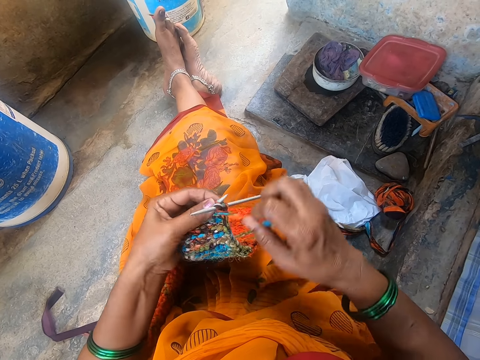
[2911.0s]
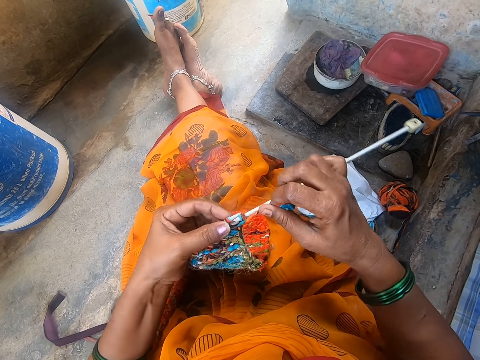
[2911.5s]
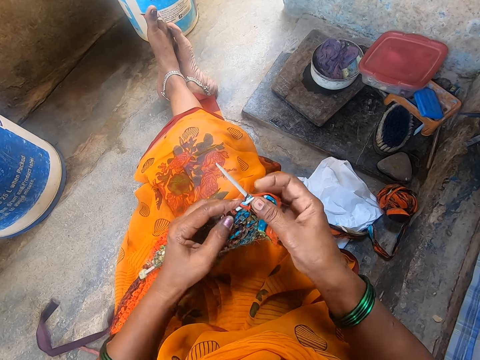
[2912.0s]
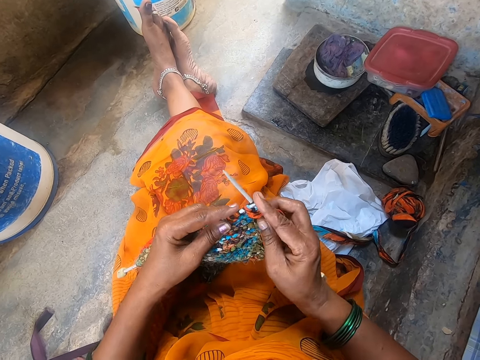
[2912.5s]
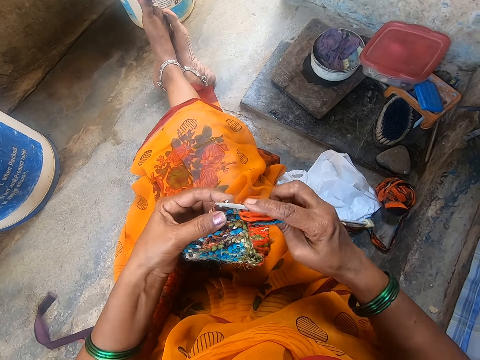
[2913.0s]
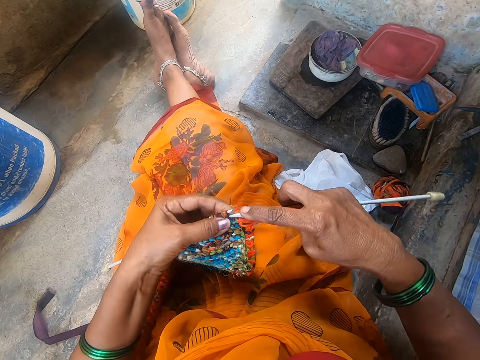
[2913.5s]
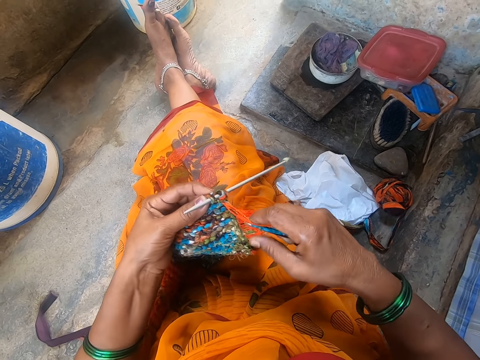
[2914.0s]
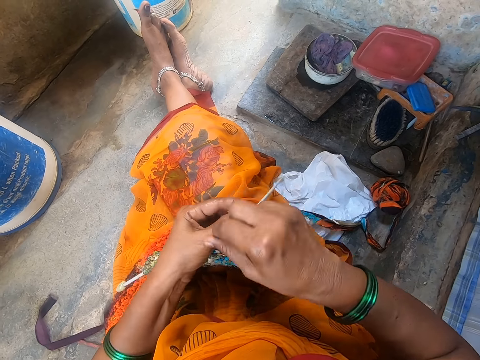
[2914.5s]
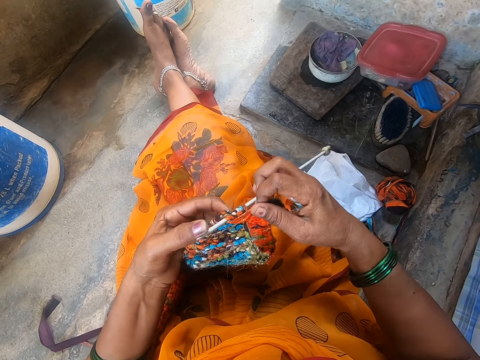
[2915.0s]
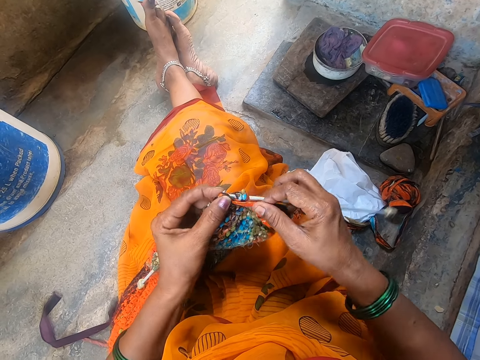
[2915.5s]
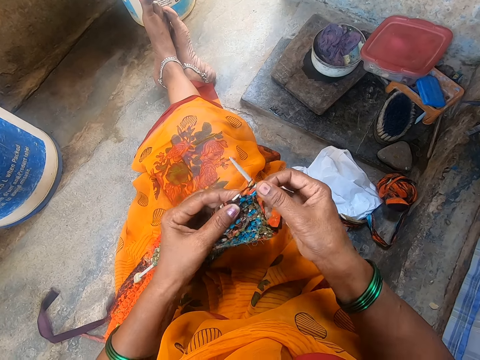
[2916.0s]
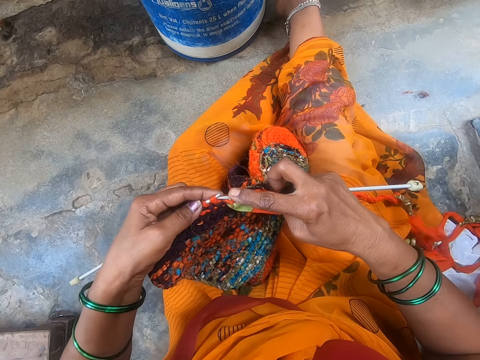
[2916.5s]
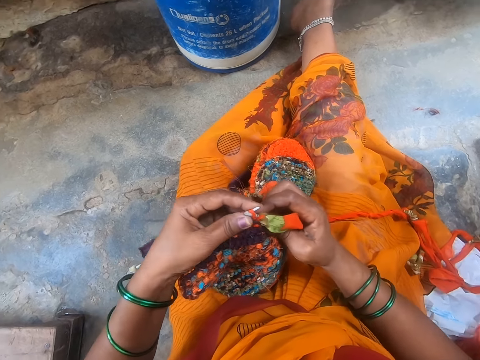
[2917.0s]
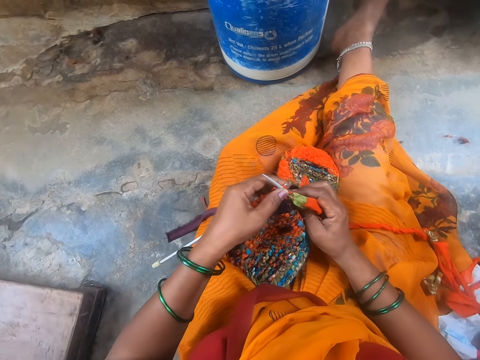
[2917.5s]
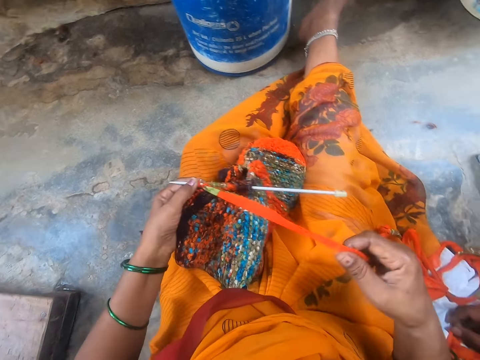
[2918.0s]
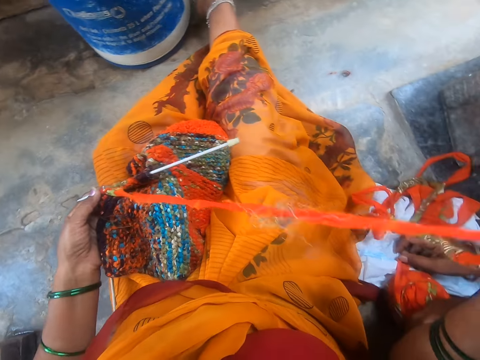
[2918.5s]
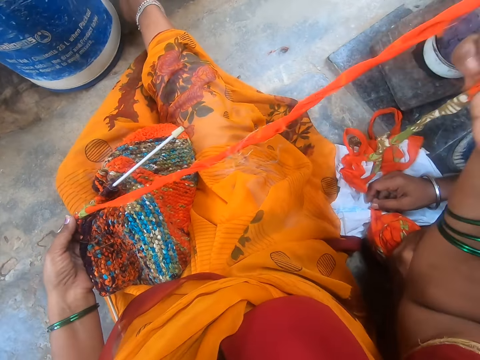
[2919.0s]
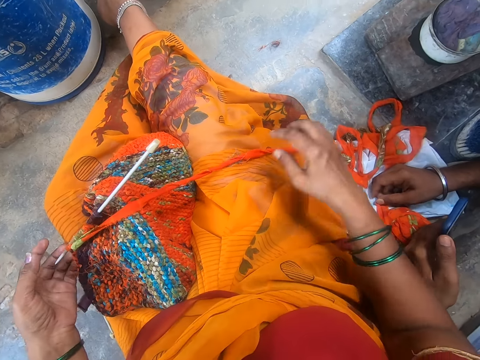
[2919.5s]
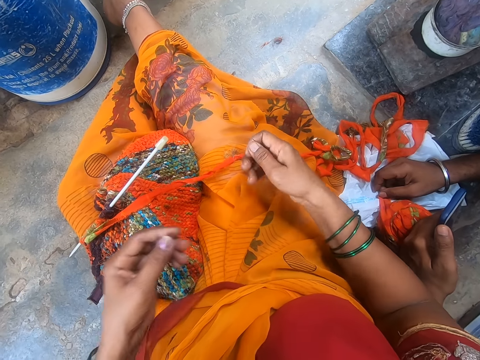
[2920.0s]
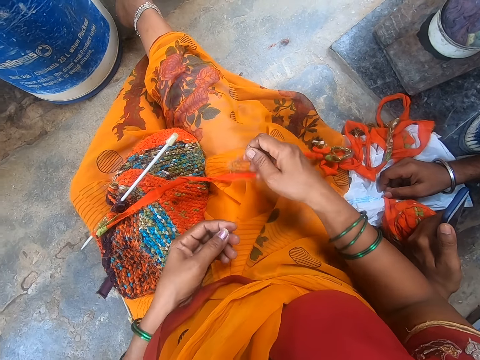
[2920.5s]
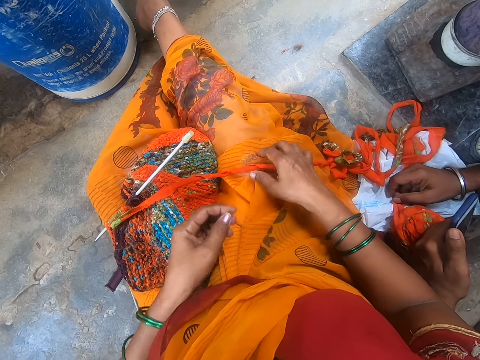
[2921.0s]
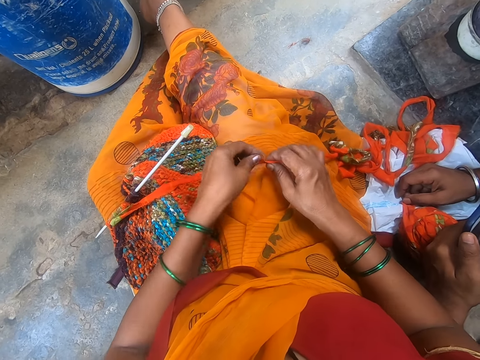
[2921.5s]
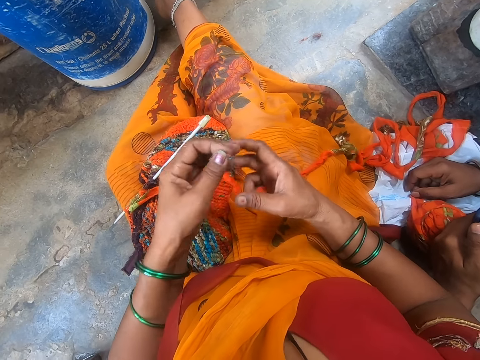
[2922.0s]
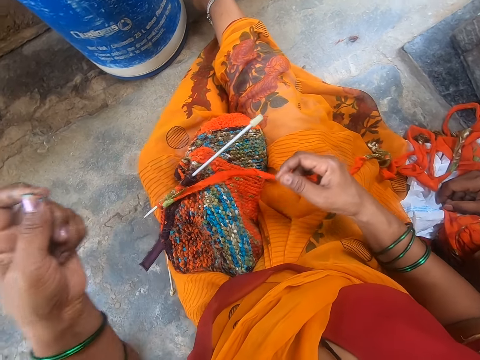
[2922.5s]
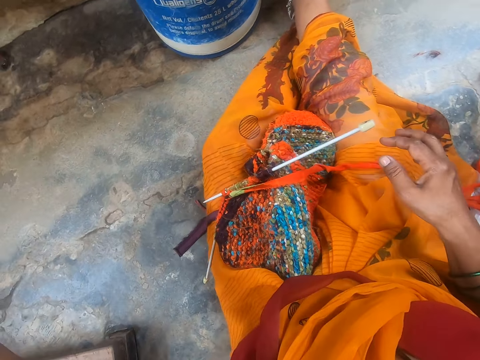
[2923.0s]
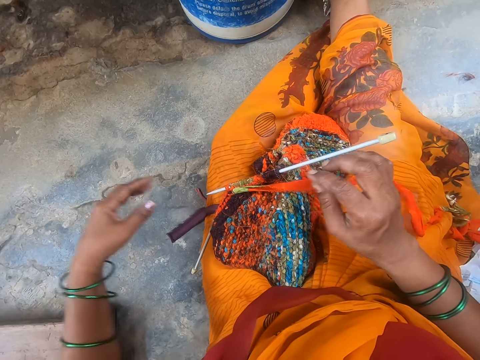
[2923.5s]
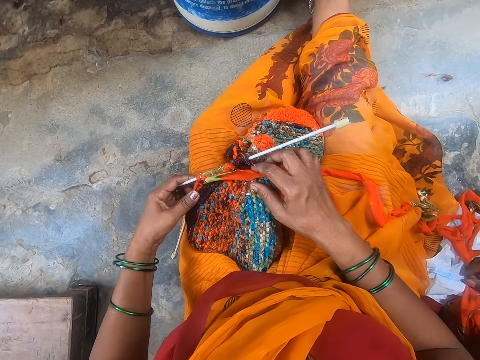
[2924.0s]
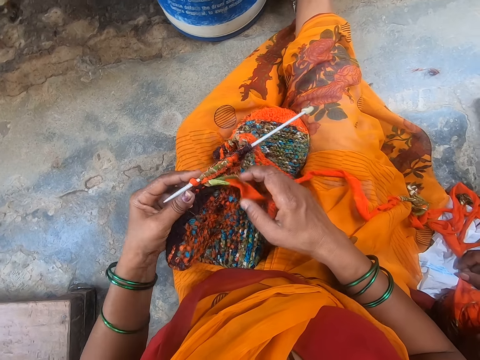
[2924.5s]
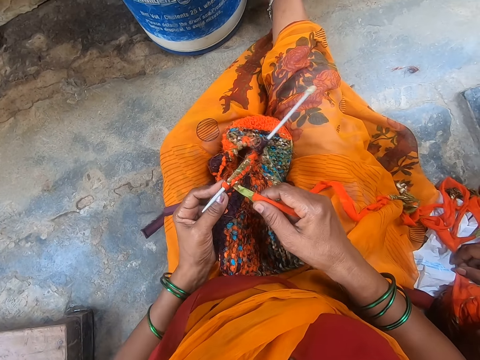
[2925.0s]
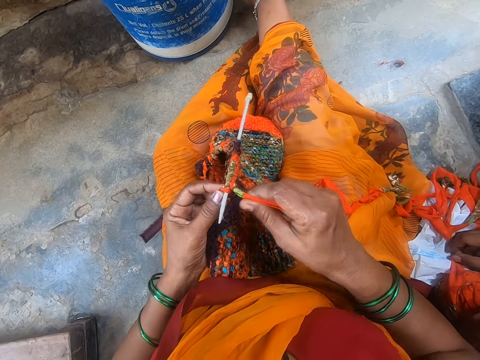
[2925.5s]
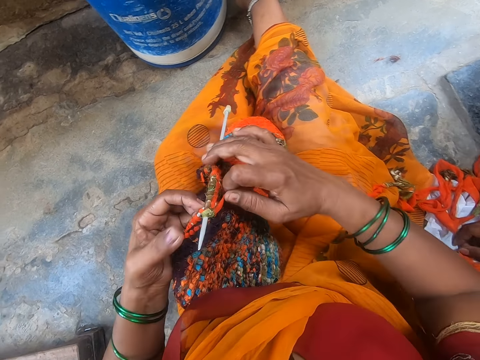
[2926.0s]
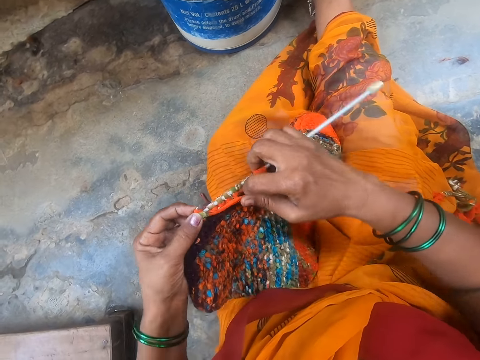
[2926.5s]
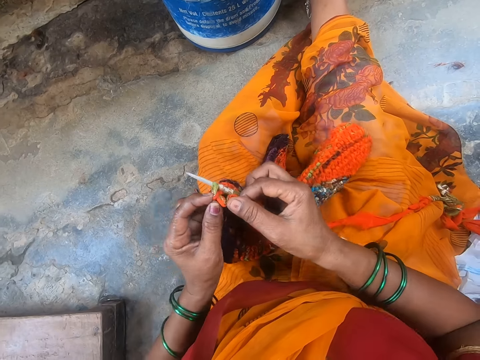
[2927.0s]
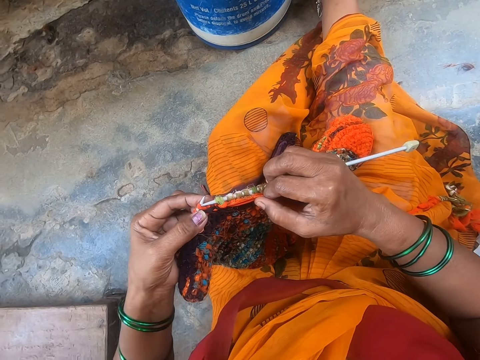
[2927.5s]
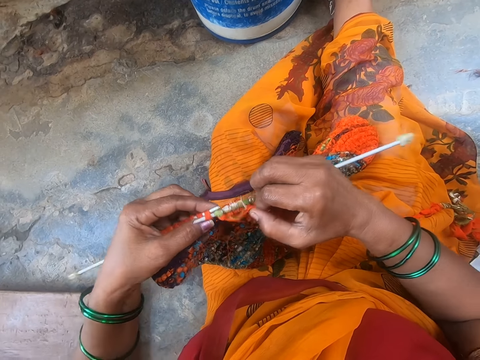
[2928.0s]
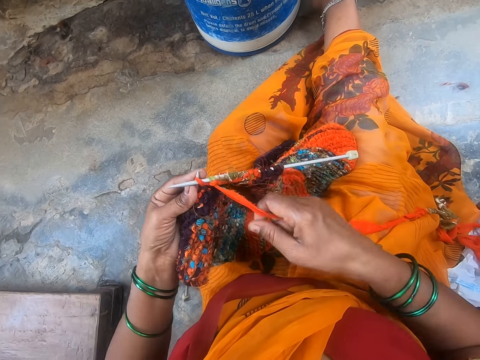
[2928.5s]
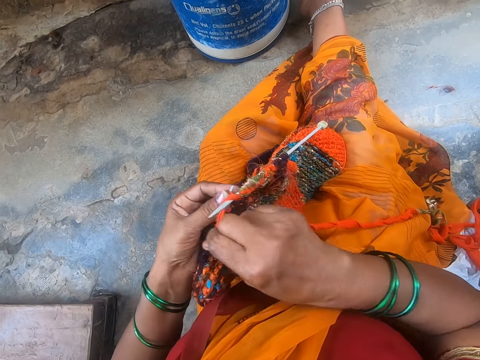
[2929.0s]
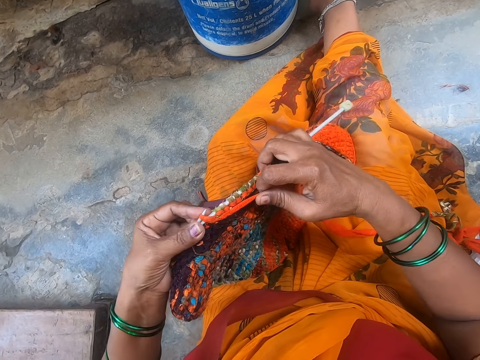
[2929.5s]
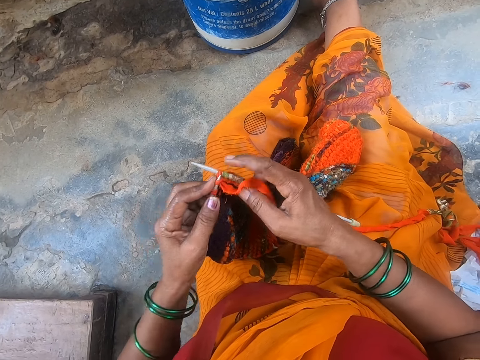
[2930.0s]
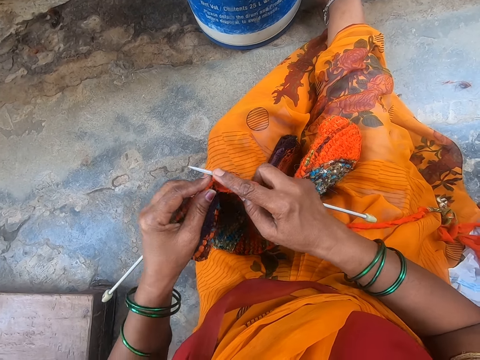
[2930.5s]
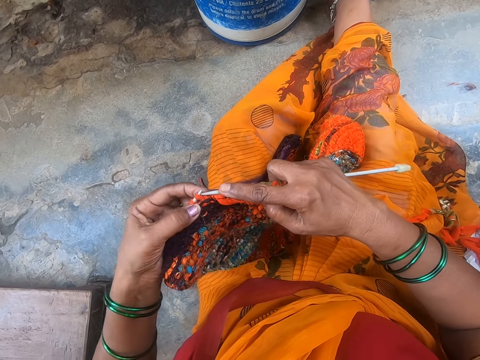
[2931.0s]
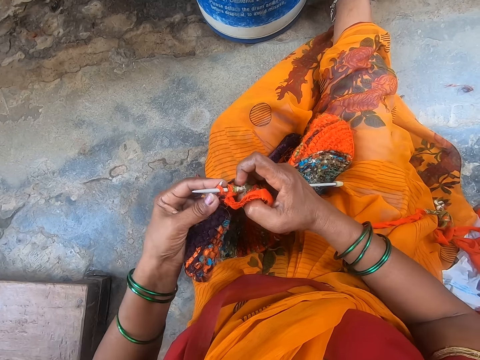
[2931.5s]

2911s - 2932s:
The camera wearer adjusts the yarn. They put down the fabric. They pick up the fabric. They sew the fabric. They crochet the fabric.

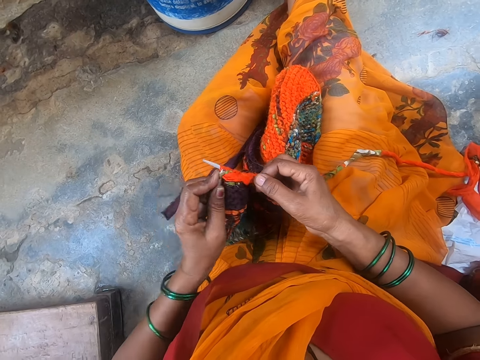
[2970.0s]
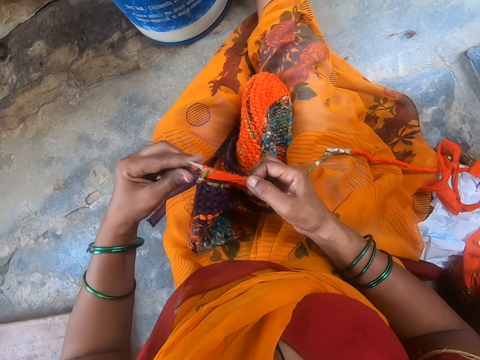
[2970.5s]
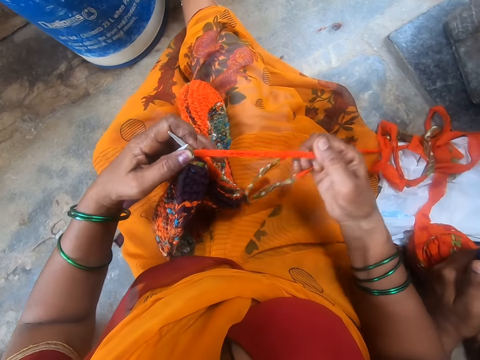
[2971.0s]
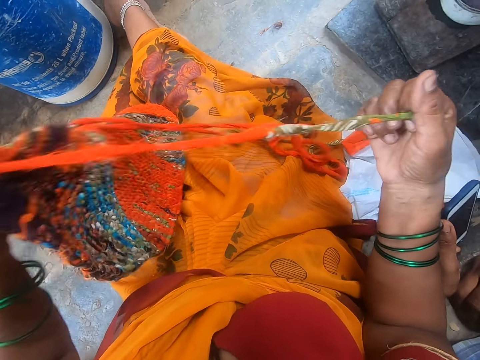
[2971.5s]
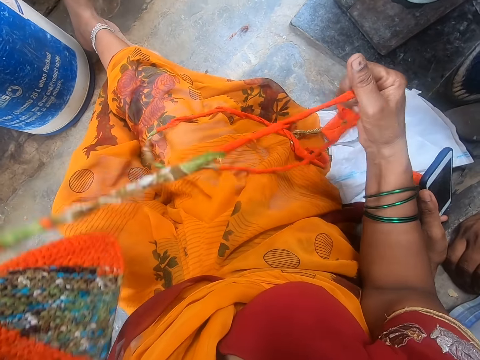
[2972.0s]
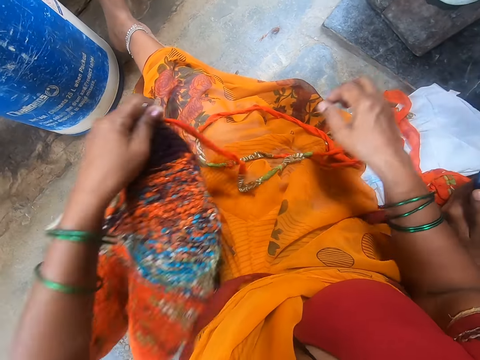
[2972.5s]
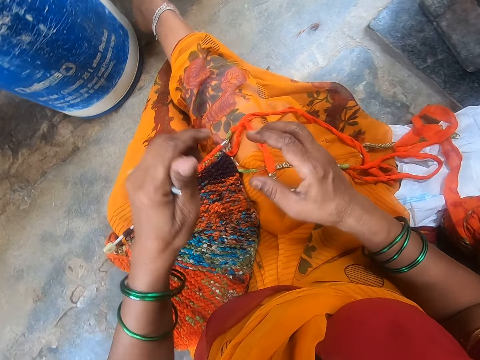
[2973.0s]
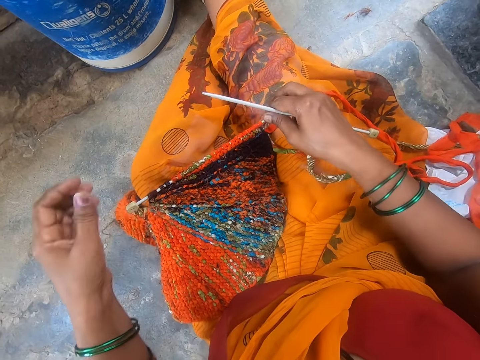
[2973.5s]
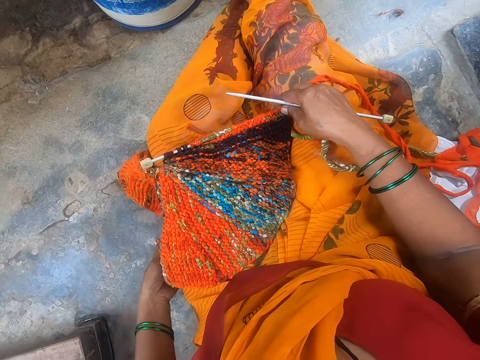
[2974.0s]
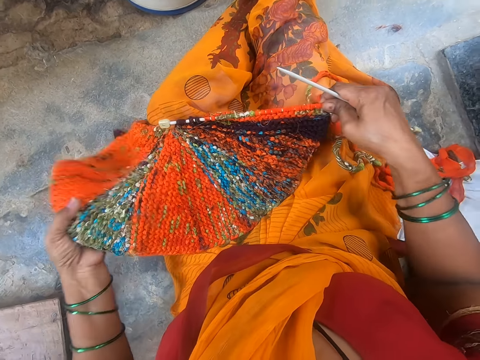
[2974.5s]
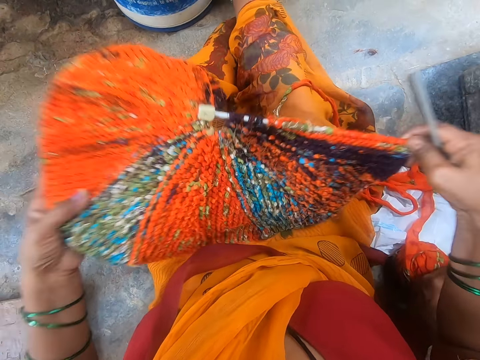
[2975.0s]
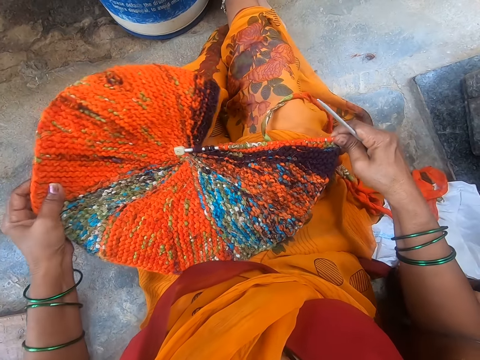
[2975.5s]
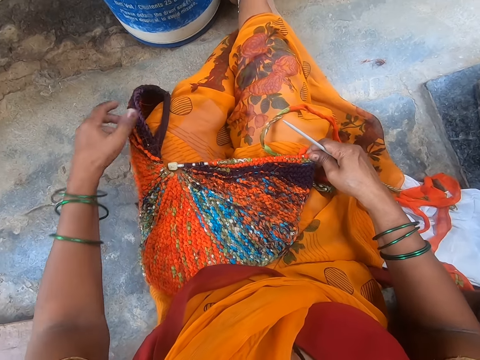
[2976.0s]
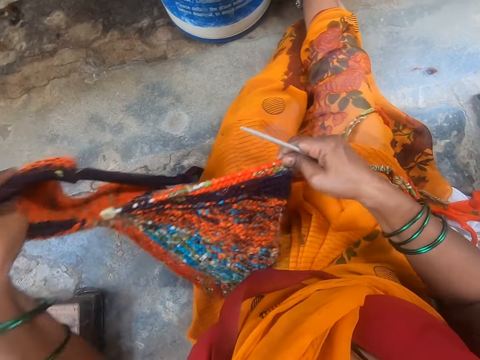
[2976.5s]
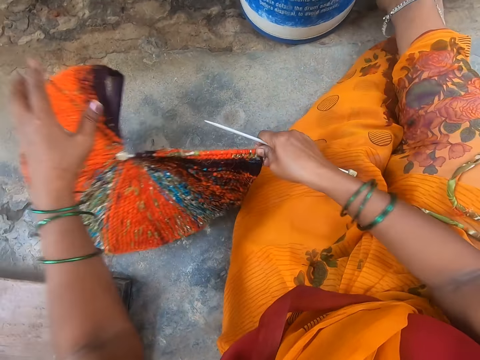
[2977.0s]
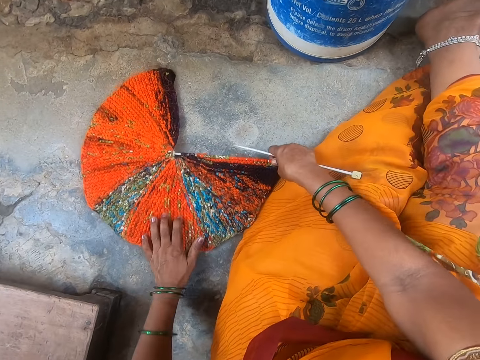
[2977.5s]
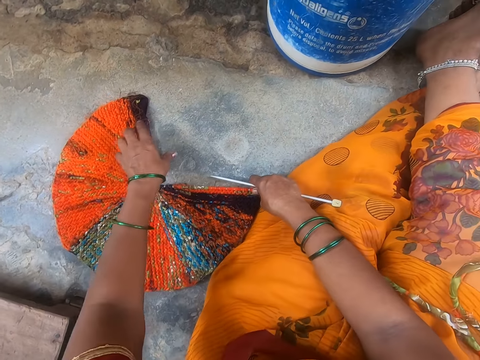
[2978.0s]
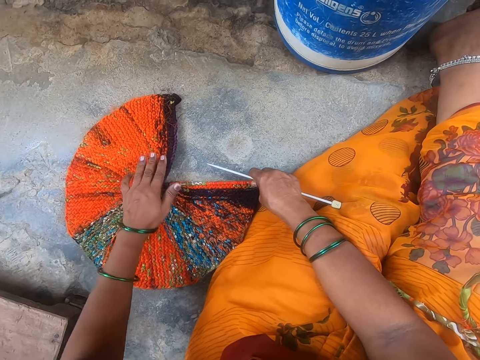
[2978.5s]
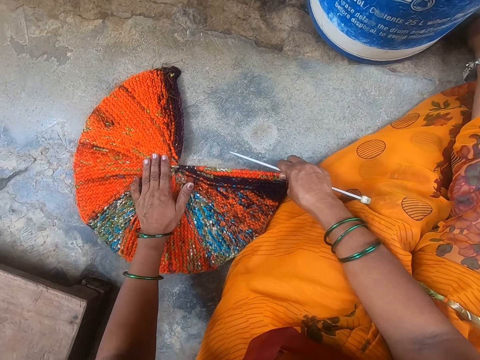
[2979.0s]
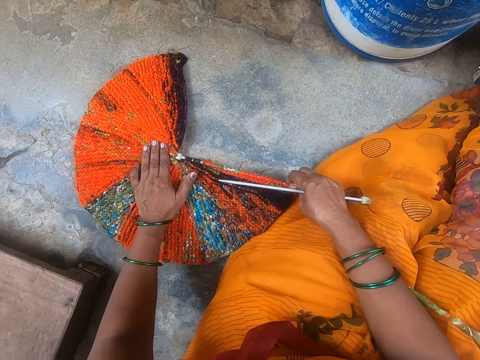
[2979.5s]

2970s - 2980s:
The camera wearer adjusts the yarn. They put the fabric down. They adjust the fabric. They put the fabric down.
